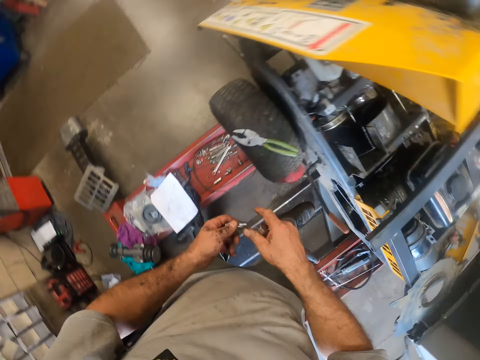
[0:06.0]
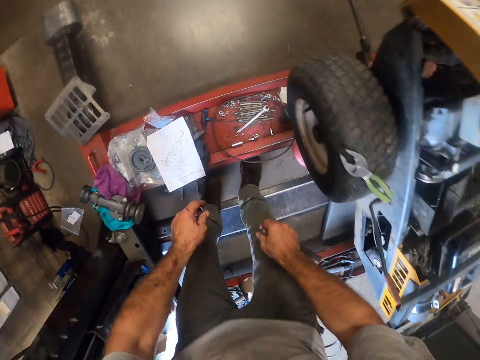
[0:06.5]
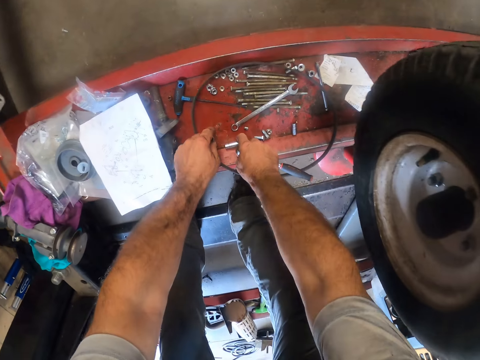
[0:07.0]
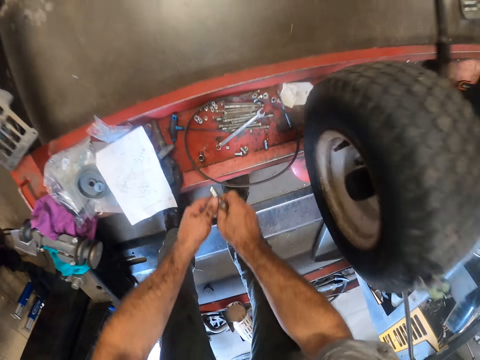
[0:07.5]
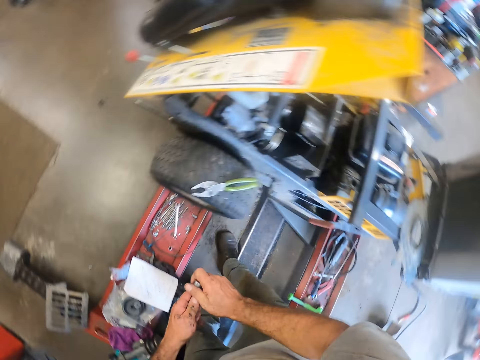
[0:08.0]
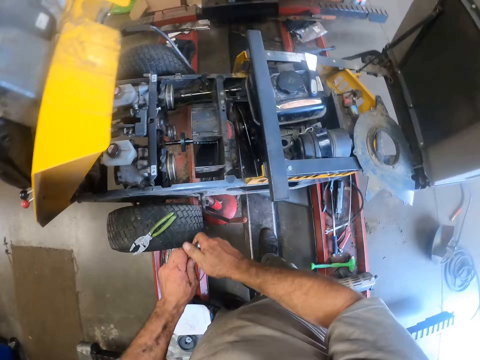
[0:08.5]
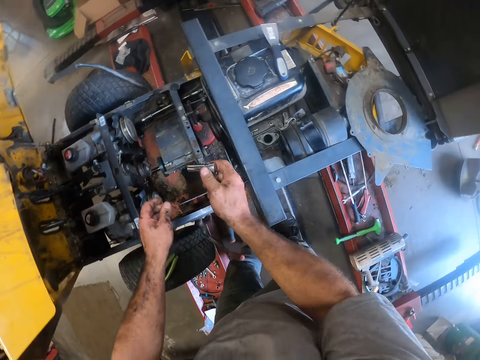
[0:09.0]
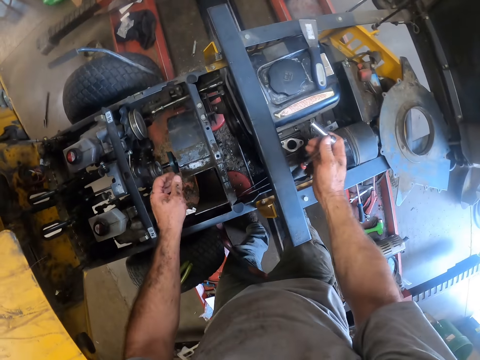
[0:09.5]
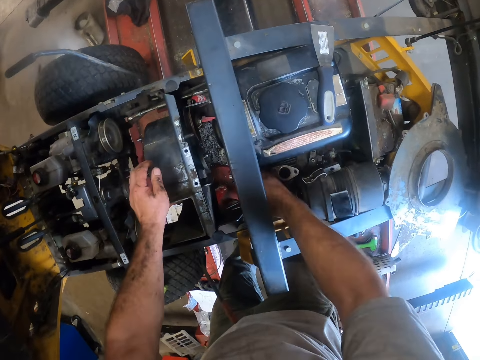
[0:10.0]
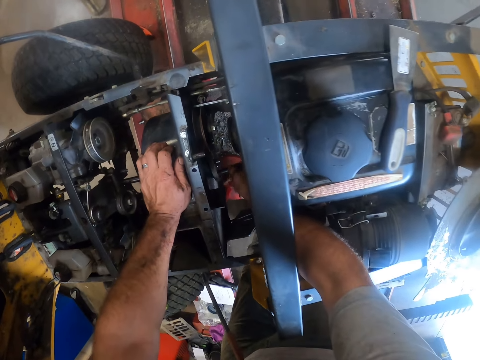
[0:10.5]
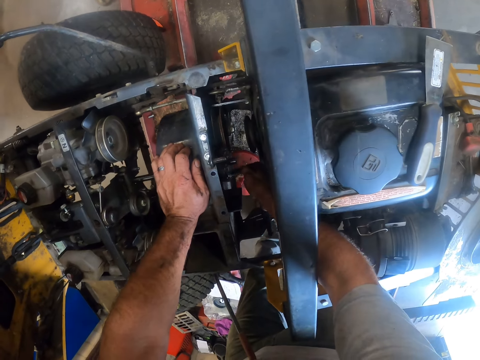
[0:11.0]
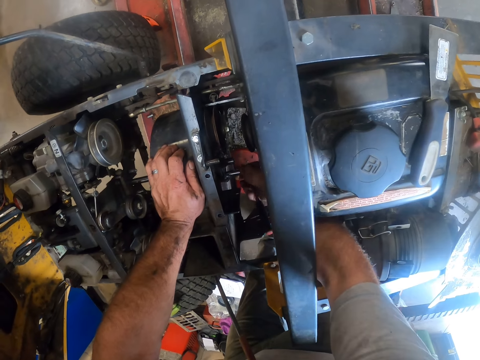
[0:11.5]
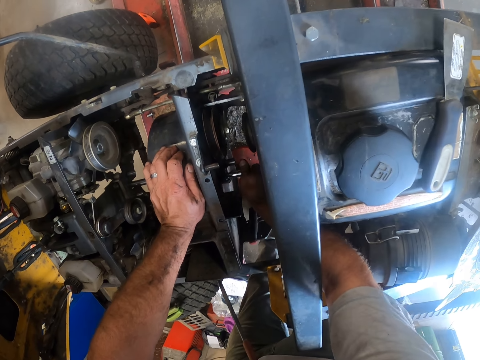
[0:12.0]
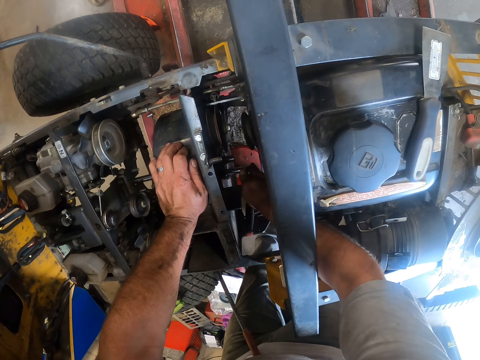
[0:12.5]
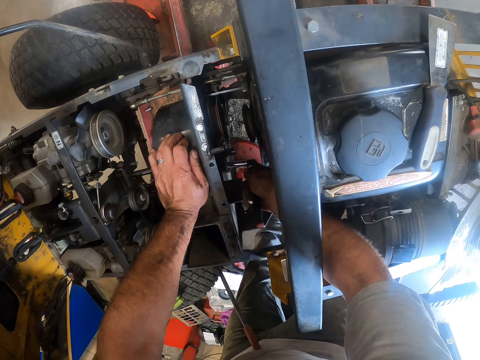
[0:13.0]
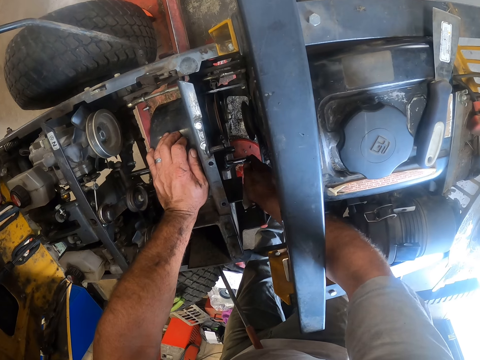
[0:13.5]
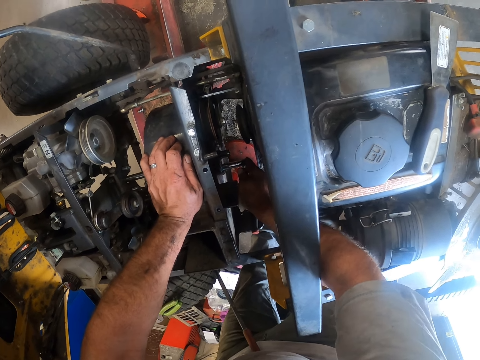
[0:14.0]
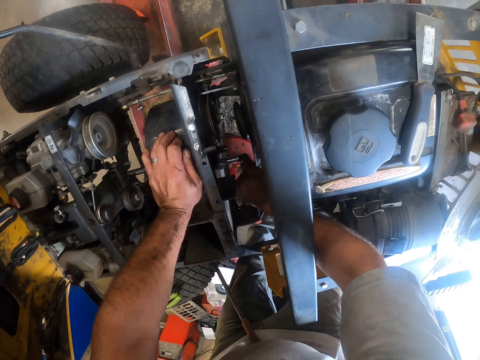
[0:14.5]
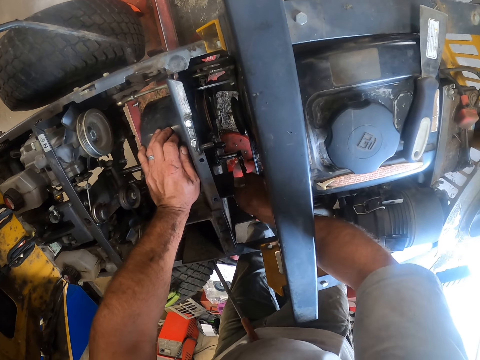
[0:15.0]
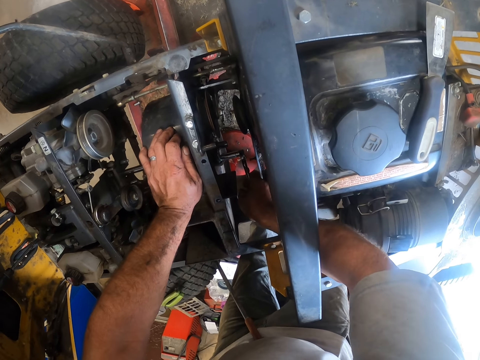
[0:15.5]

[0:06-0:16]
The camera wearer loosens the nut from the wheel wrench with his left hand. He picks up a socket spanner. He picks up a nut from a steel with his right hand. He fixes the nut to the wheel wrench in his right hand. He loosens a bolt. He works on the lawnmower with the wheel wrench in his right hand.

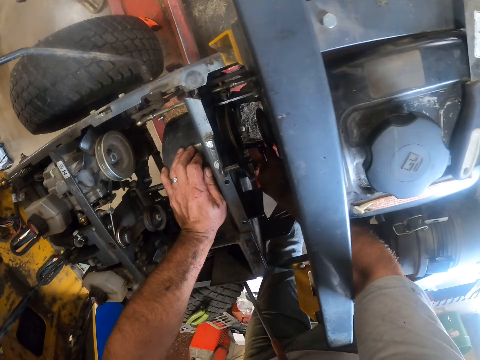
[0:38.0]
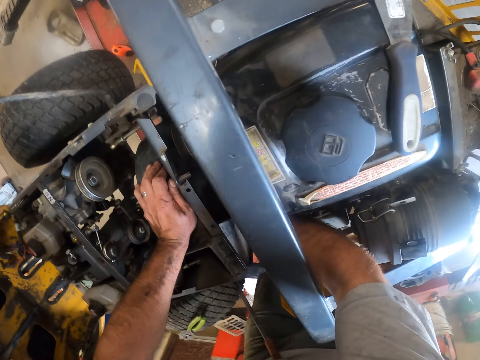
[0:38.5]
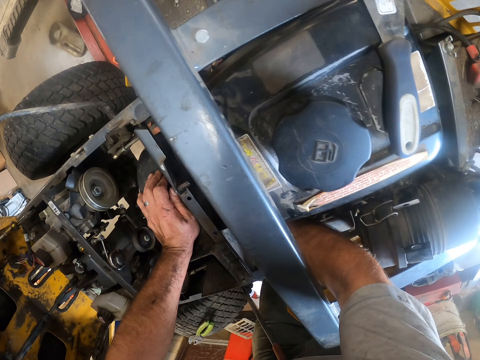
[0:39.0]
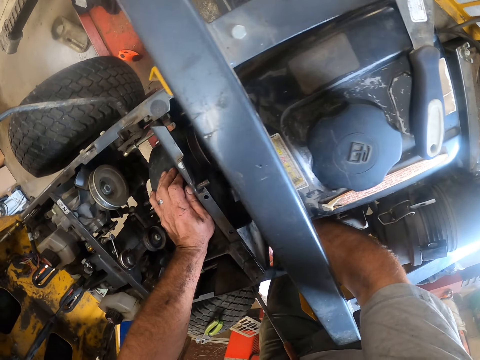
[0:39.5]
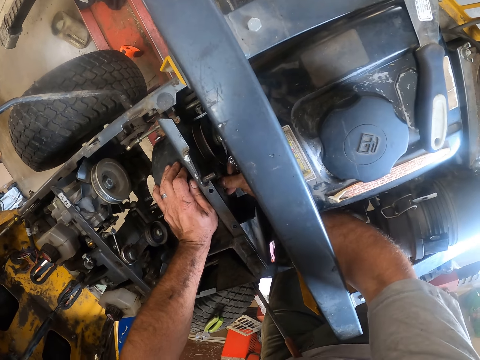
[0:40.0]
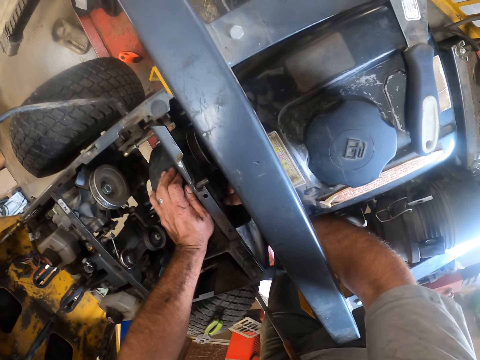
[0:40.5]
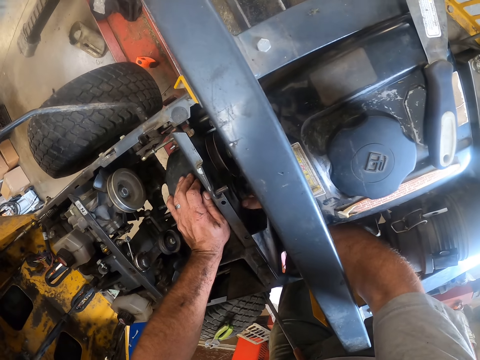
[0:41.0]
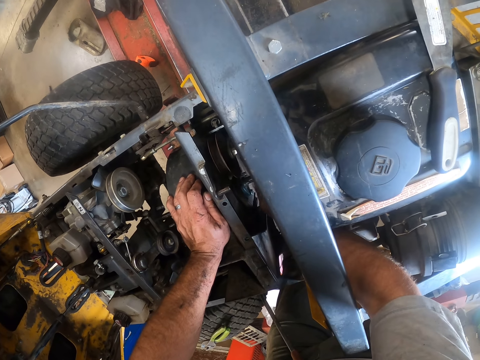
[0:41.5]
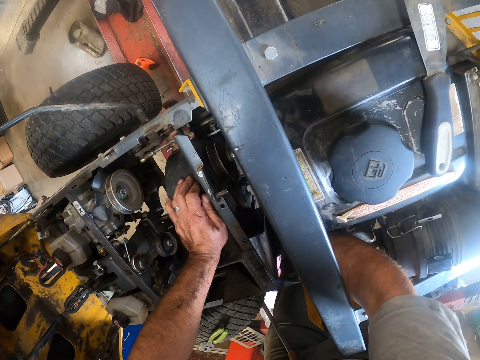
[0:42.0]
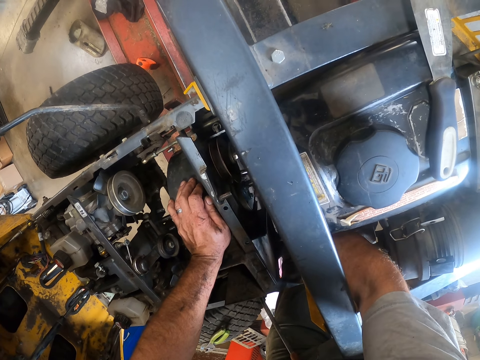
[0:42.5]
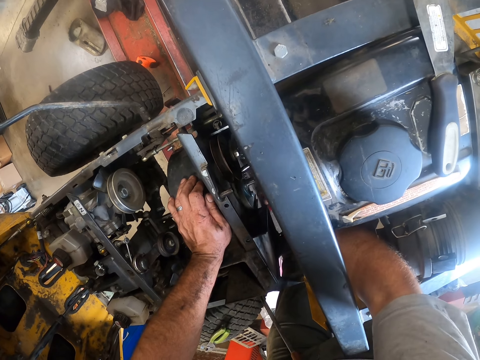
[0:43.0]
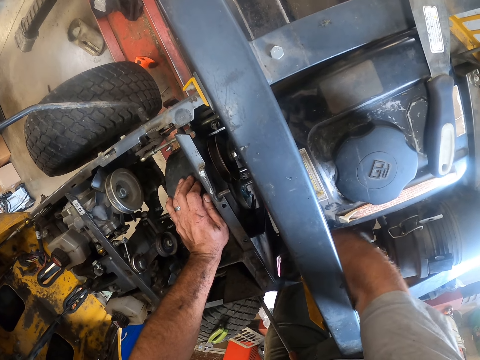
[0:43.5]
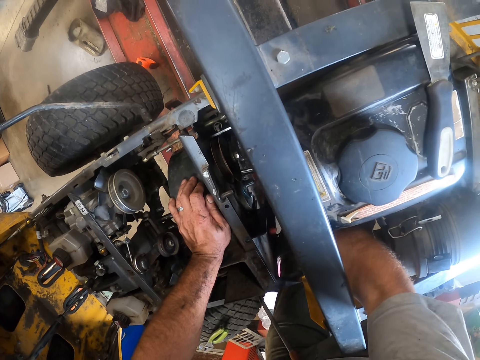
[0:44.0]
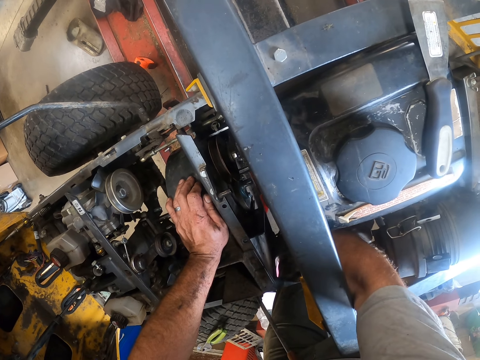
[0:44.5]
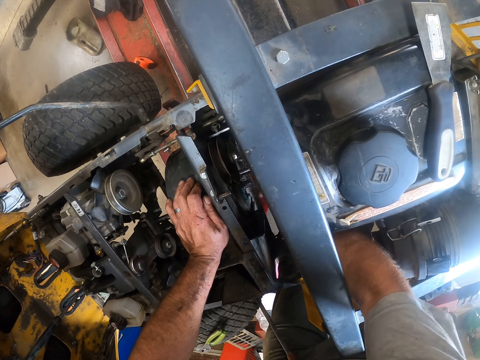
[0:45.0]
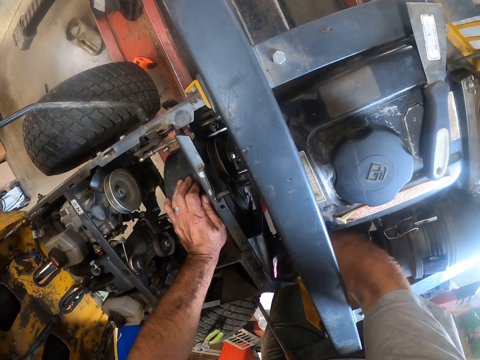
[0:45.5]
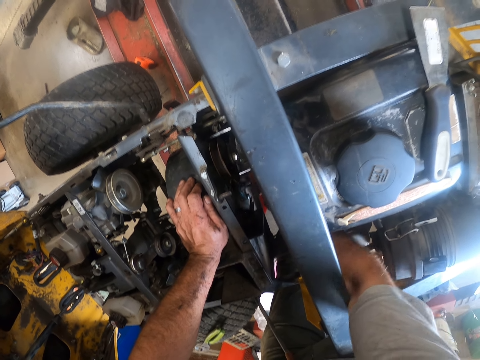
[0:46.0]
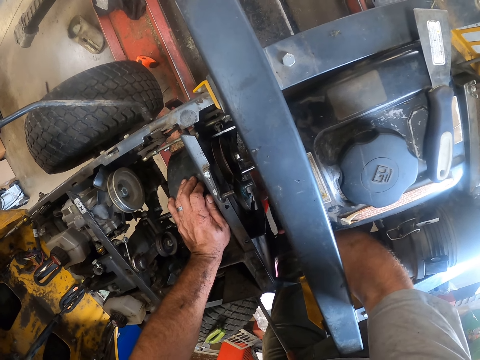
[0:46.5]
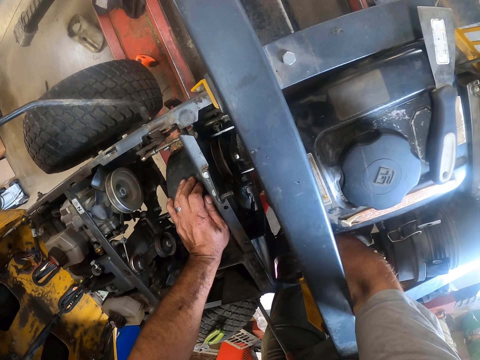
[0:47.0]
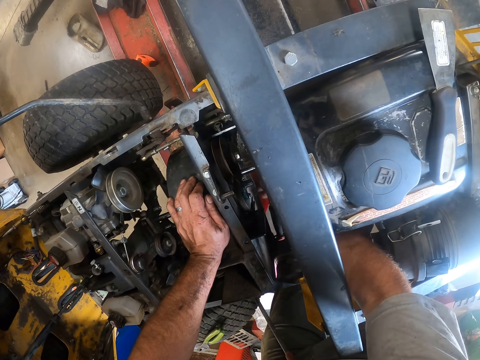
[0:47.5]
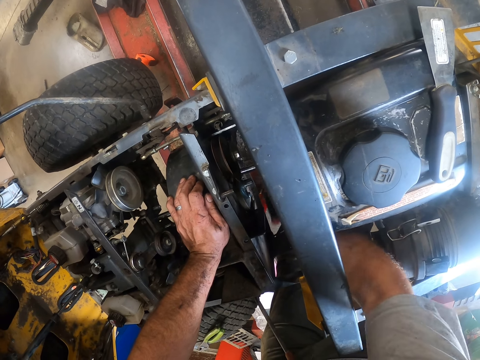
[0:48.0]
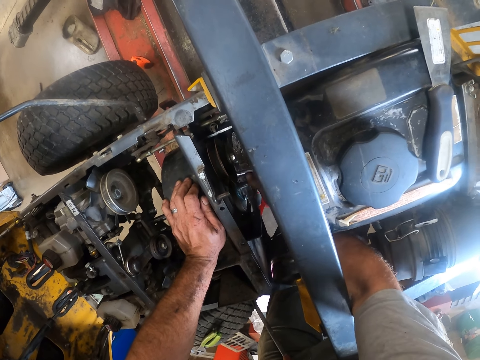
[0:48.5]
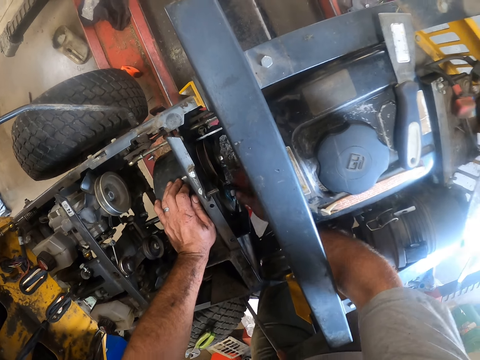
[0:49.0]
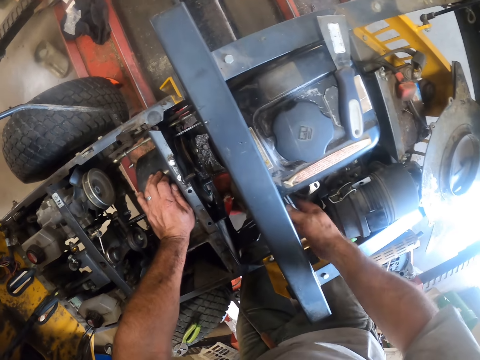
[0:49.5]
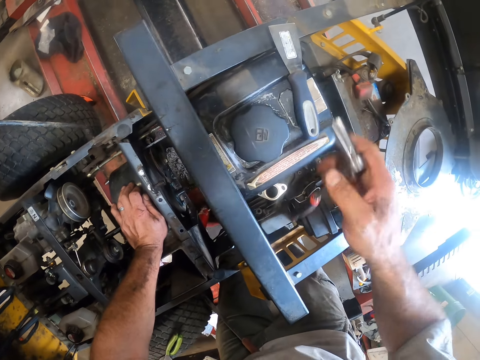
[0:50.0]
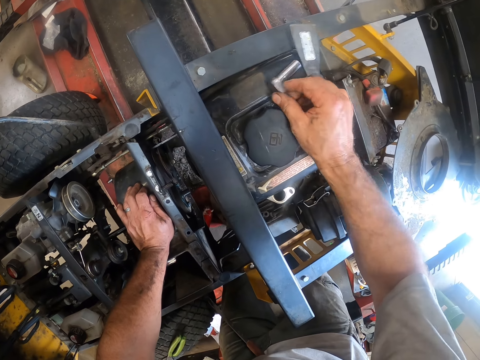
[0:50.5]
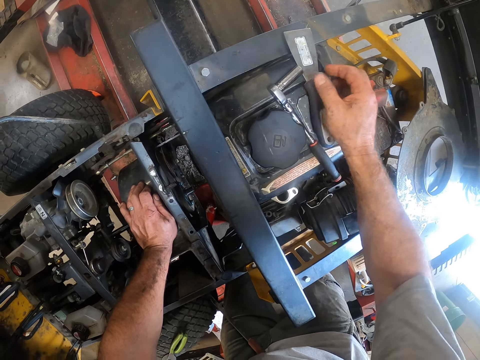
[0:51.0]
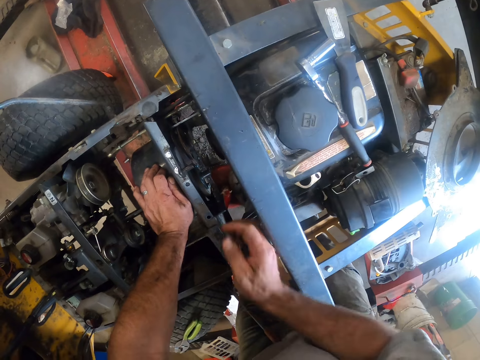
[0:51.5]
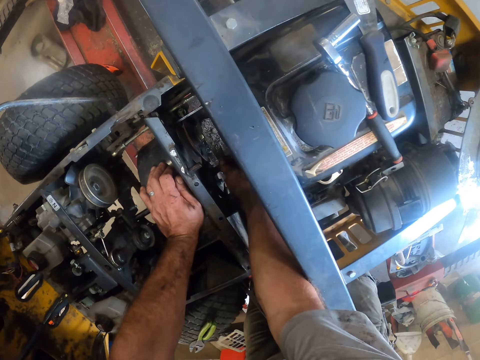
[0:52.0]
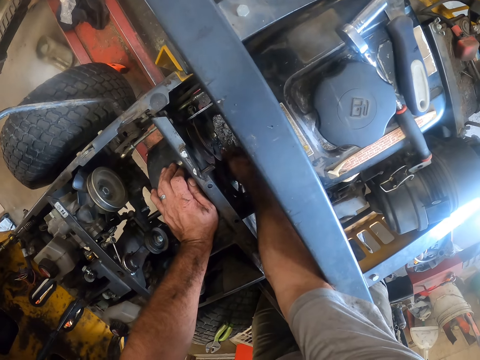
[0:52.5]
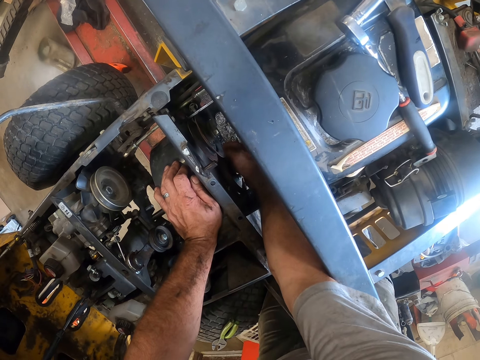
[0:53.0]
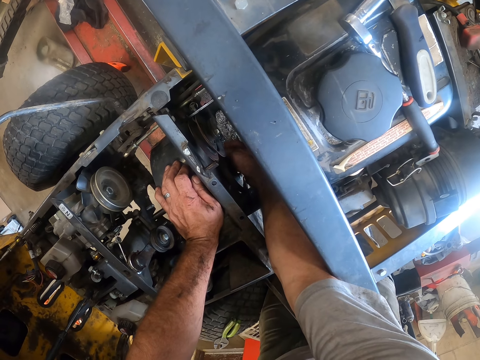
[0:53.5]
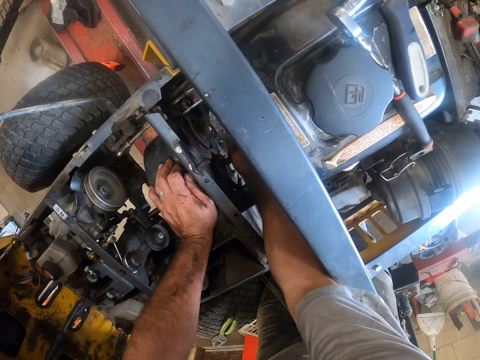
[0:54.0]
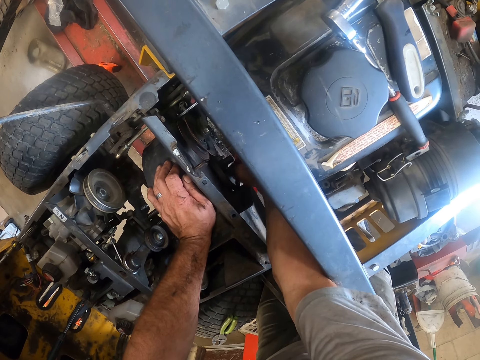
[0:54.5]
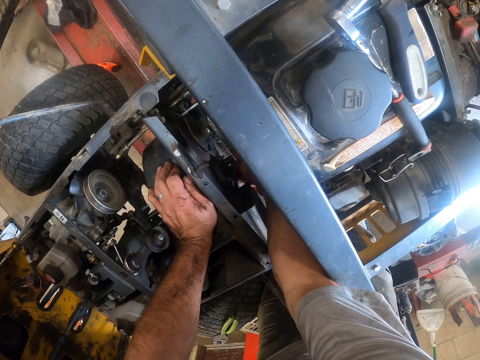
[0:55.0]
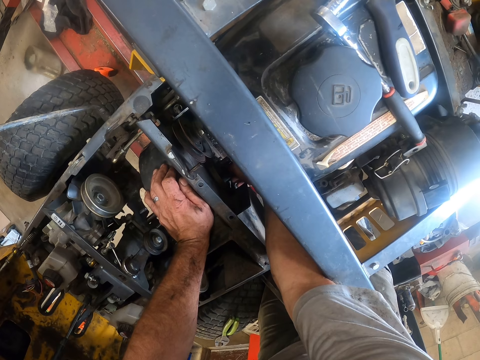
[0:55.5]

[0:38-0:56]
The camera wearer stares at the engine. He loosens a bolt. He removes the socket wrench. He places the socket wrench on the engine top. He loosens a nut from the lawnmower with his right hand. He removes the bolt.
